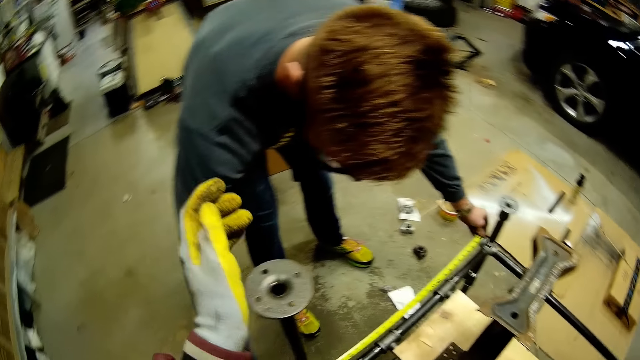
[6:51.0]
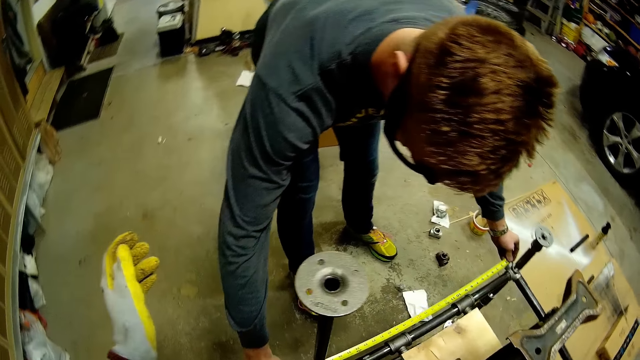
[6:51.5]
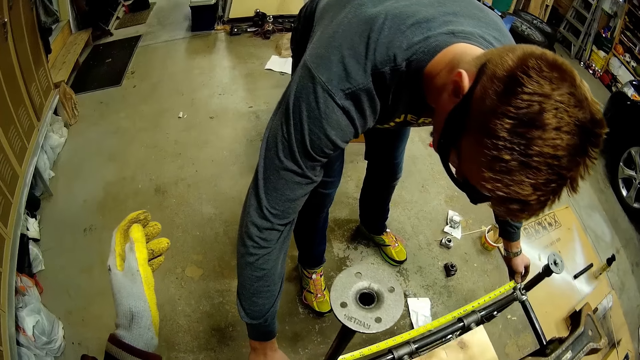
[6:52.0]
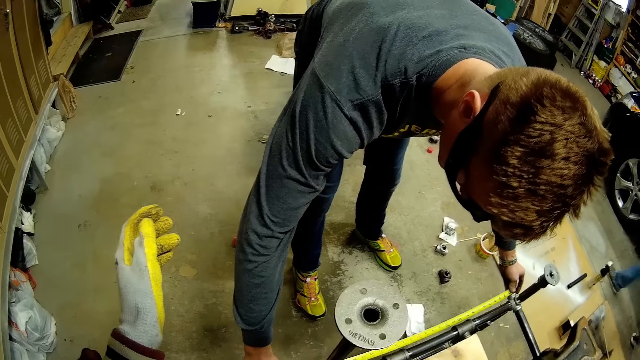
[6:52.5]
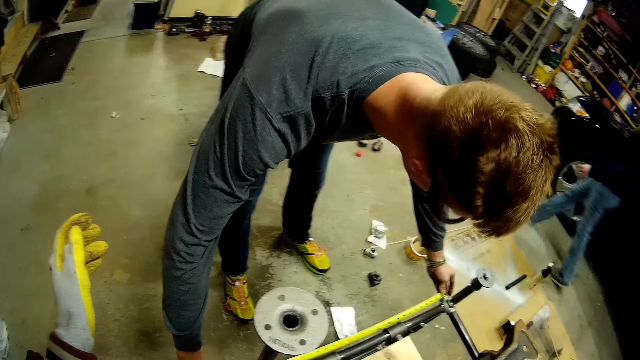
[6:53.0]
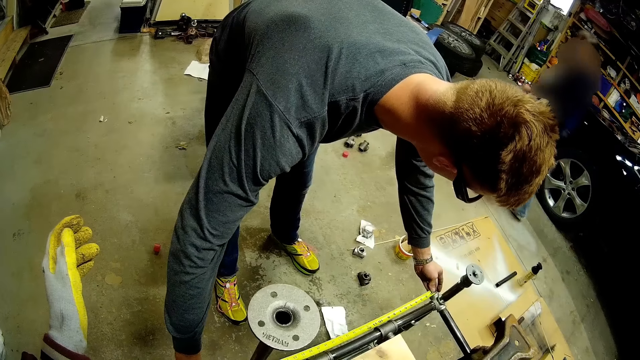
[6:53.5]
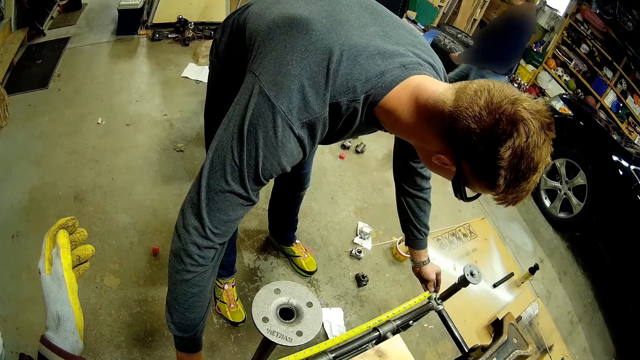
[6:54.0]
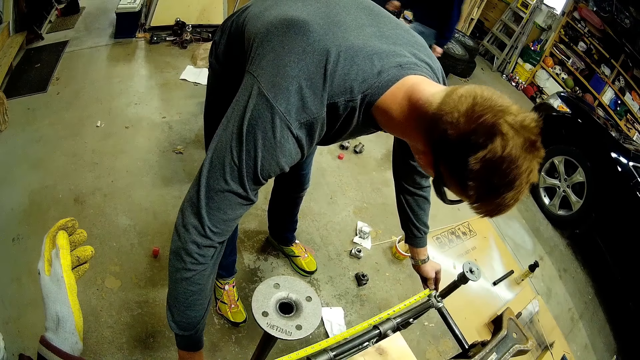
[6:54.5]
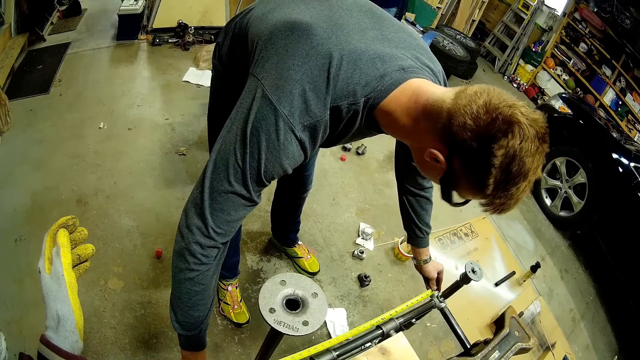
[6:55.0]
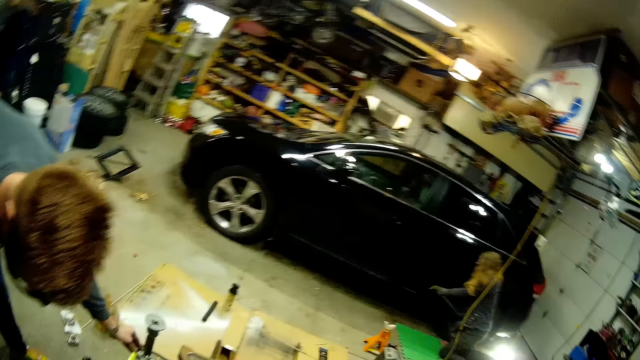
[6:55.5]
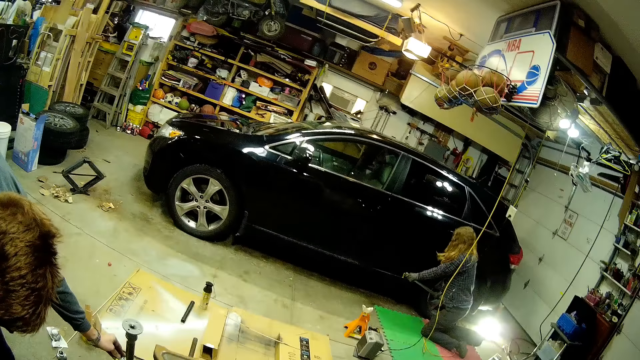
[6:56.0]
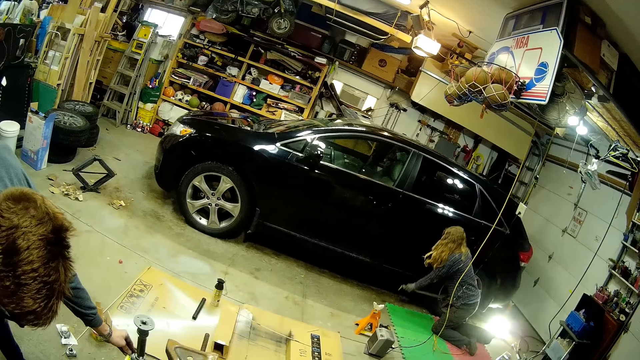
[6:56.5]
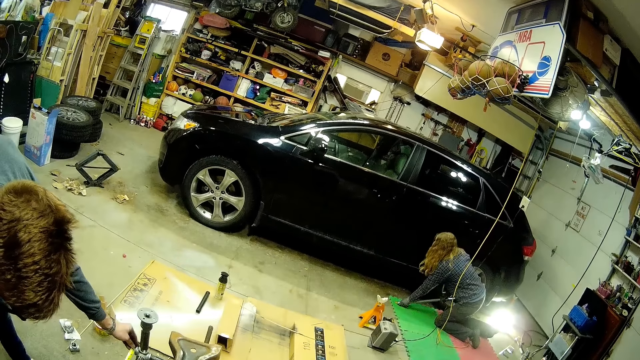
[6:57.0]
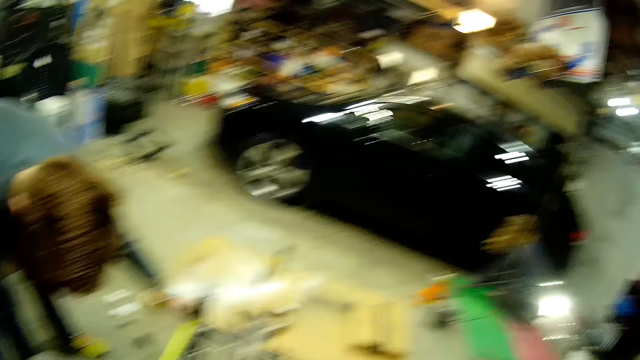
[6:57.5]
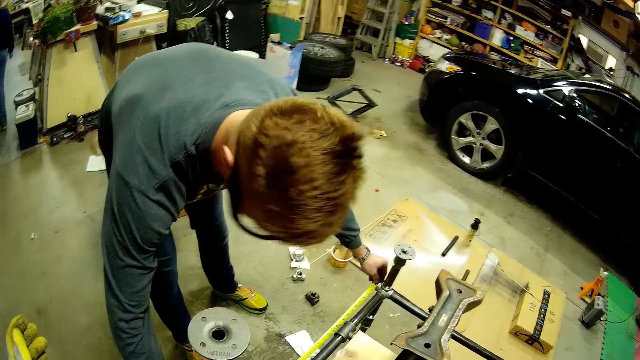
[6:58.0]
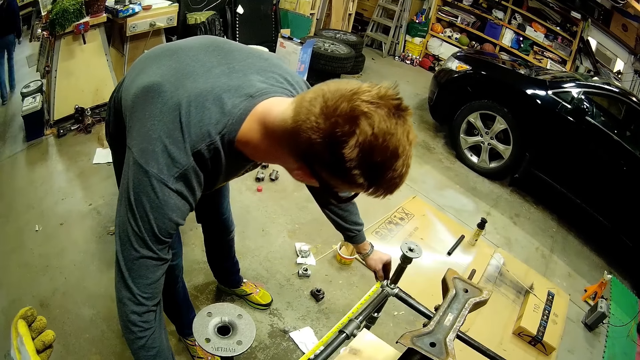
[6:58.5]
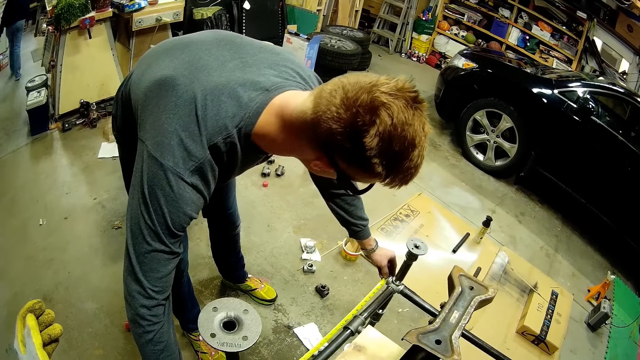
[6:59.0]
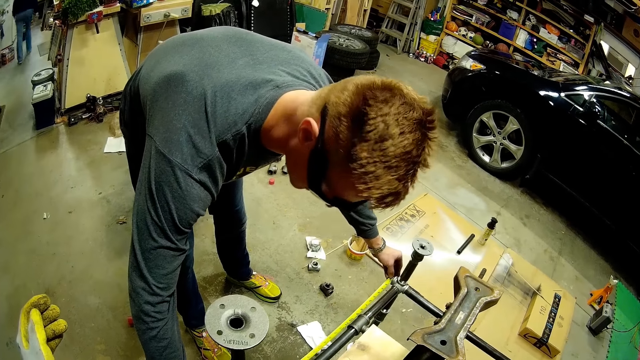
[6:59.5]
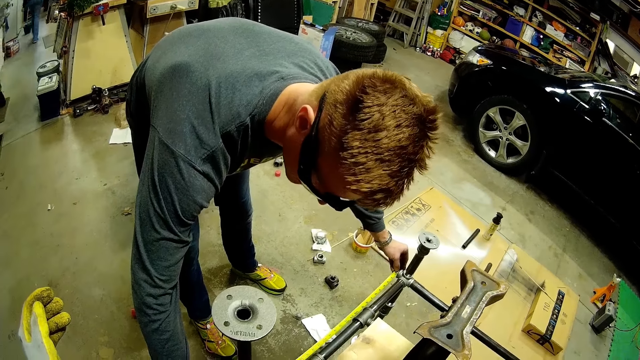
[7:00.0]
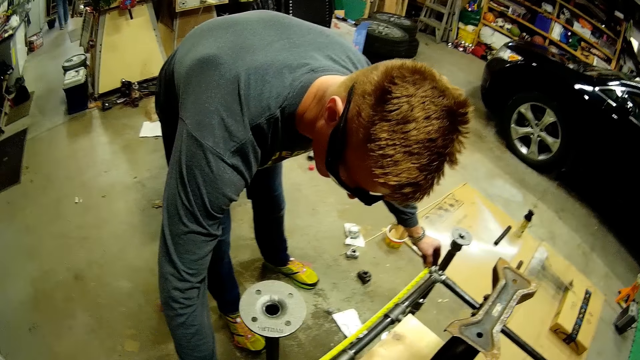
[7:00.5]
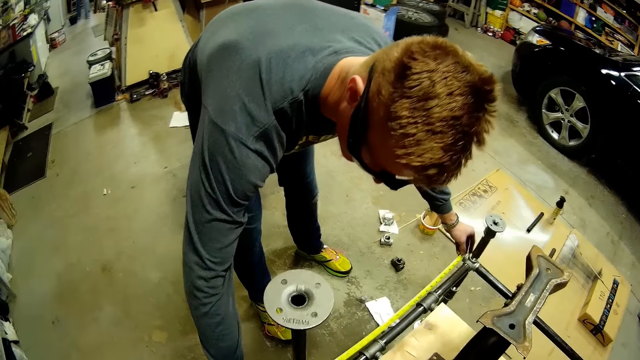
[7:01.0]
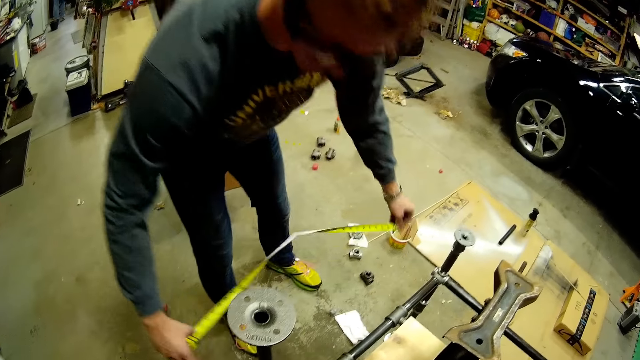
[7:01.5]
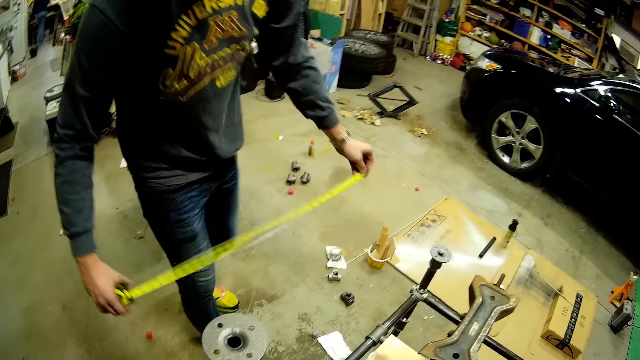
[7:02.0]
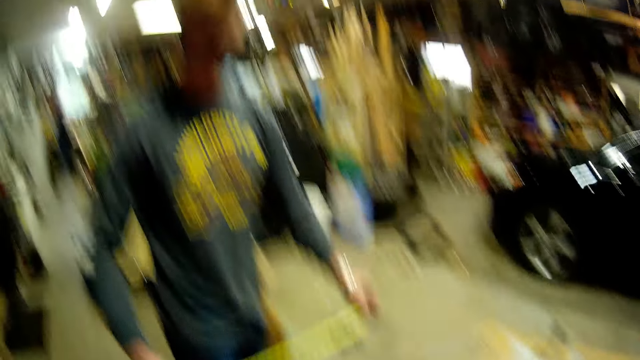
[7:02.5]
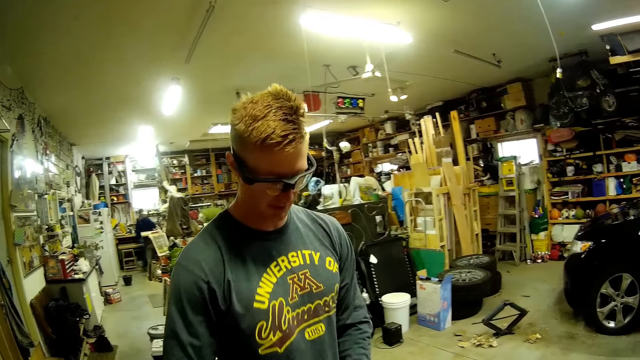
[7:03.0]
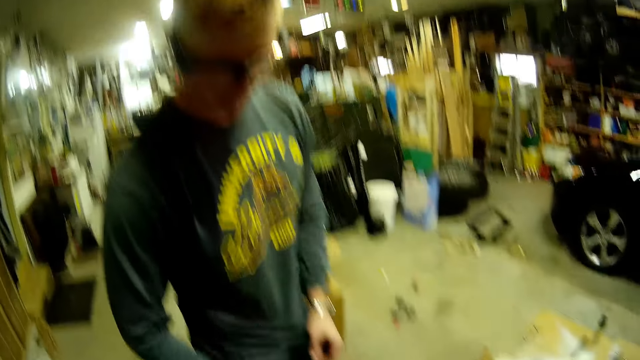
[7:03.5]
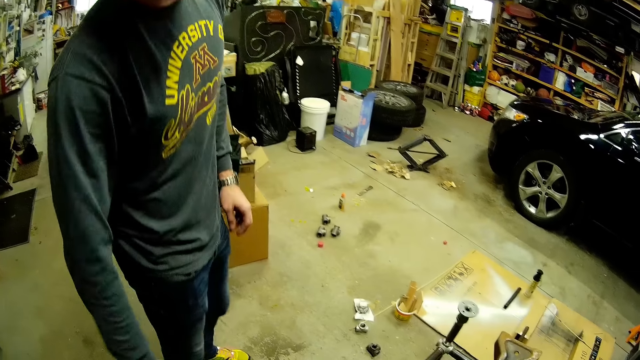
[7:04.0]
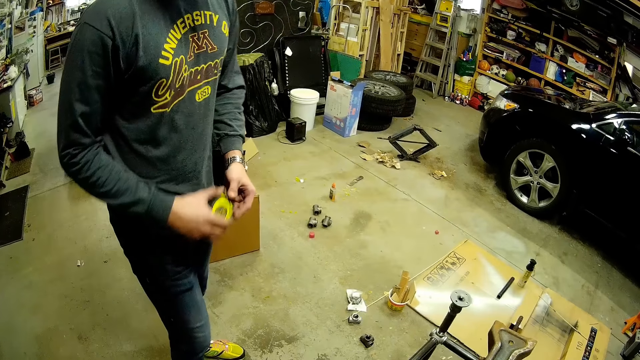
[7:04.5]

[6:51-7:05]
The camera wearer places her left hand on the column of the metal stand. A person talks to the camera wearer. The camera wearer removes her left hand from the column of the metal stand. Another person moves around. A woman walks past the camera wearer. The first person measures with a tape measure. The camera wearer turns around. A third person secures the wheel. The first person speaks to the camera wearer. The camera wearer responds to the first person. A man removes the tape rule from the metal stand. The first person converses with the camera wearer.

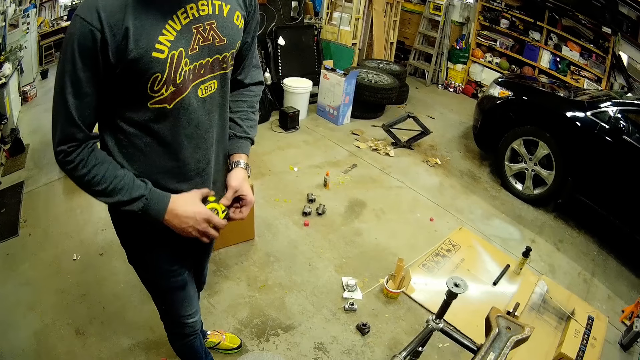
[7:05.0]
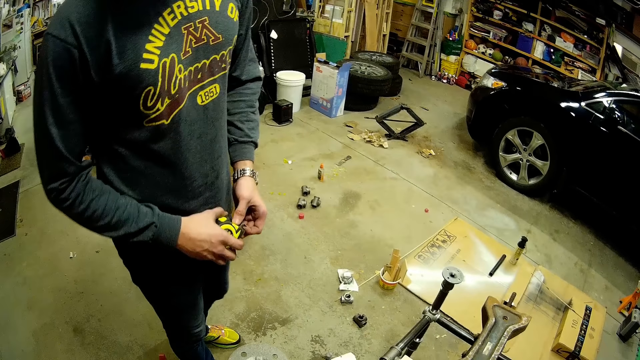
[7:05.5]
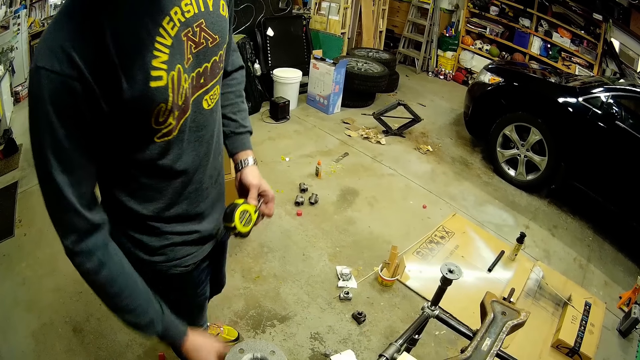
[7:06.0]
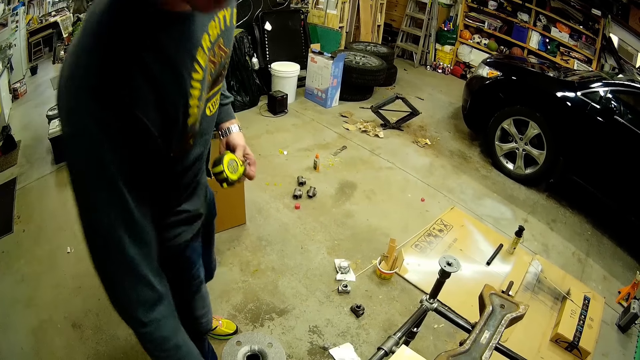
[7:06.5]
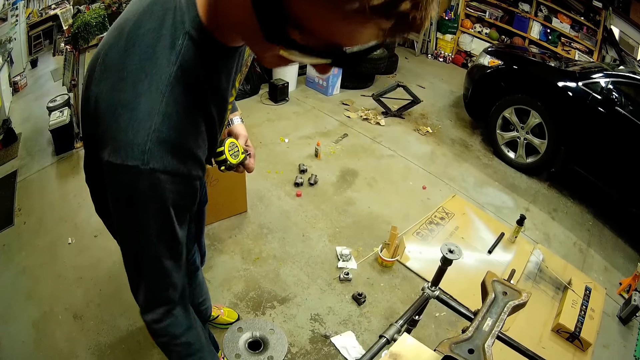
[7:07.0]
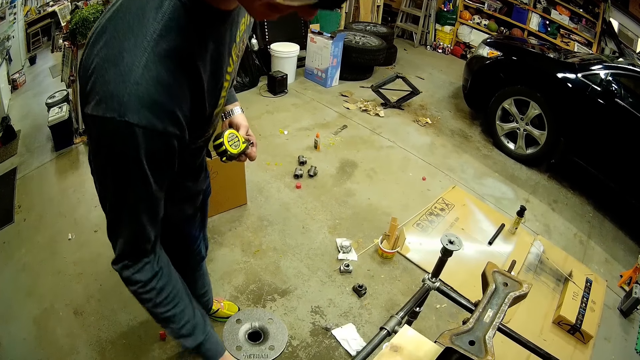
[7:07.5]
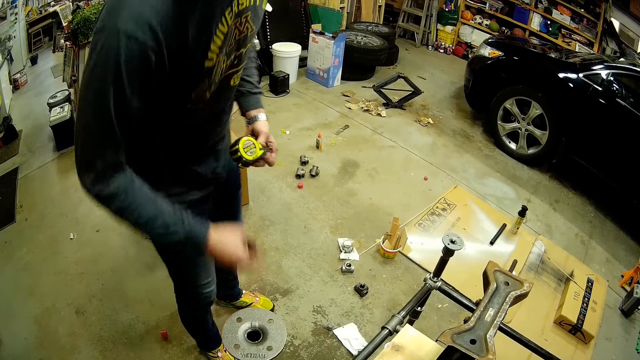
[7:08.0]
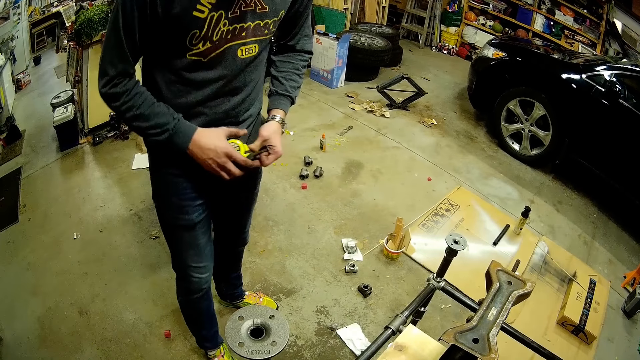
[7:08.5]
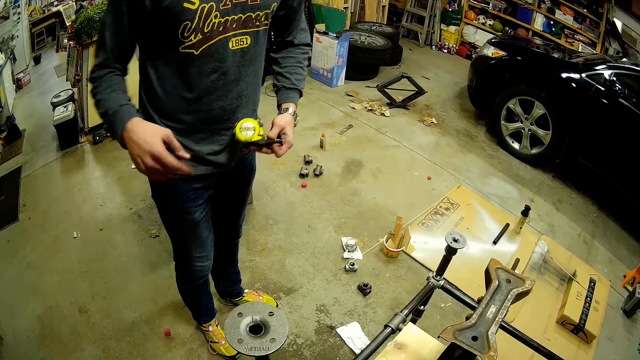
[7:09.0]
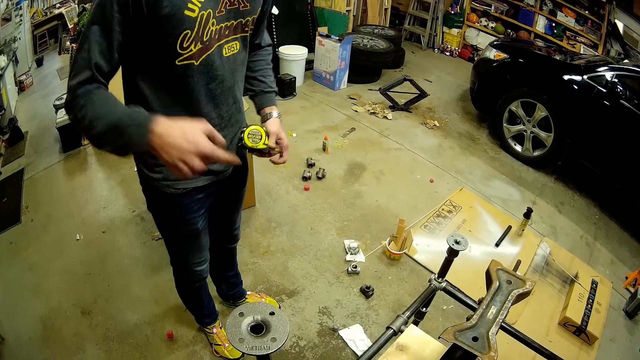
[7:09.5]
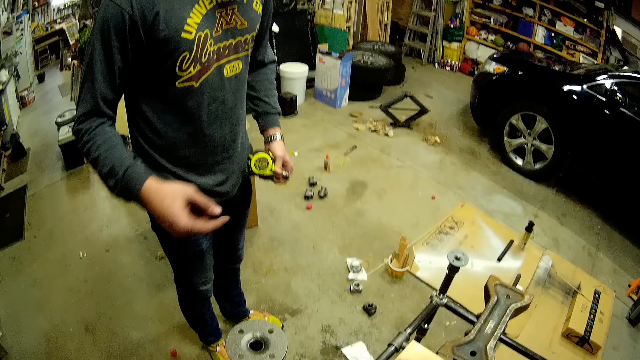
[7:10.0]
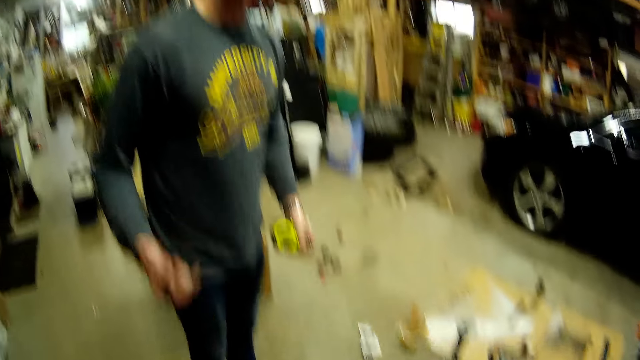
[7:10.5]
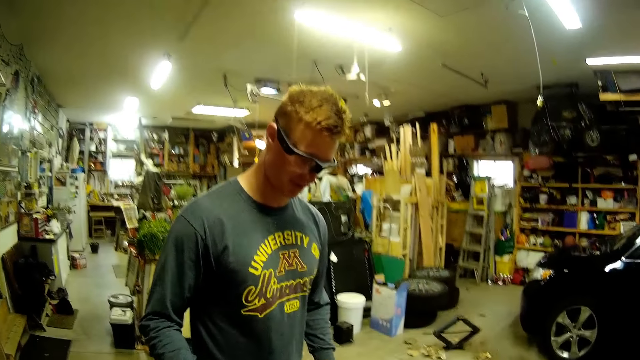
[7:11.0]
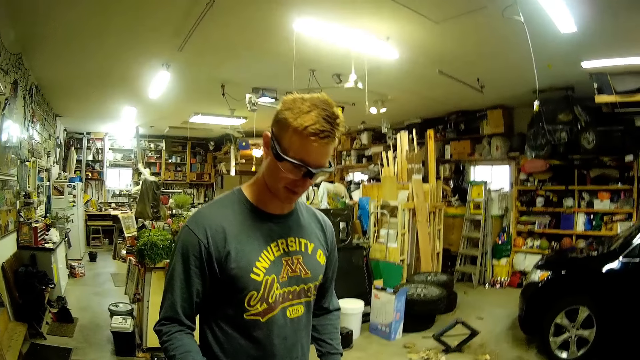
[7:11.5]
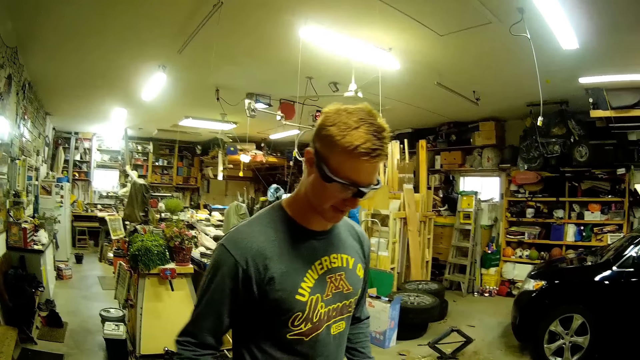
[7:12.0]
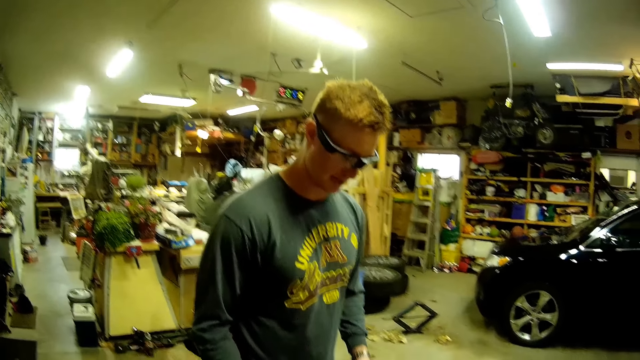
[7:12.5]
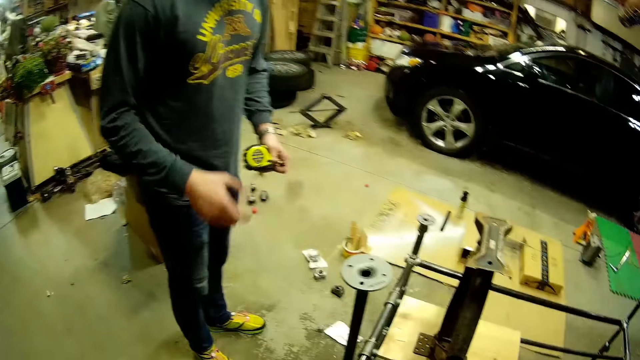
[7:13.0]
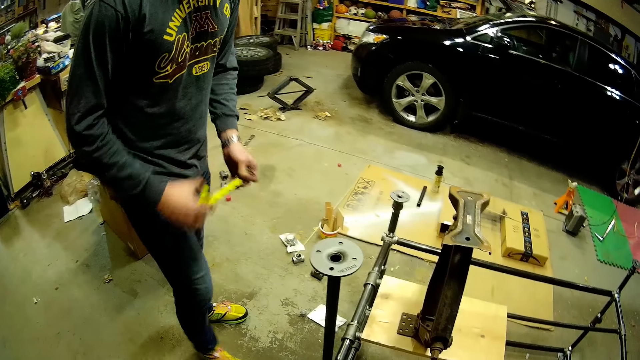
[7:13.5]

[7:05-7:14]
The man passes the tape rule from his right hand to his left hand.
